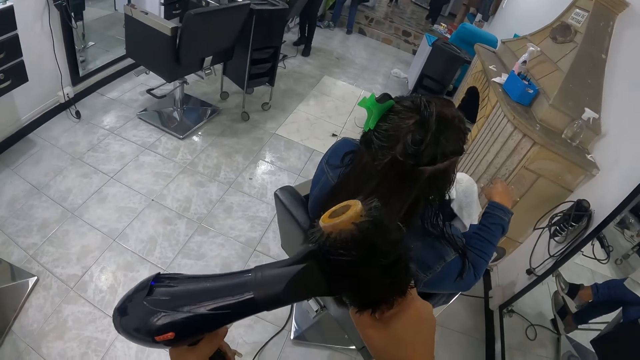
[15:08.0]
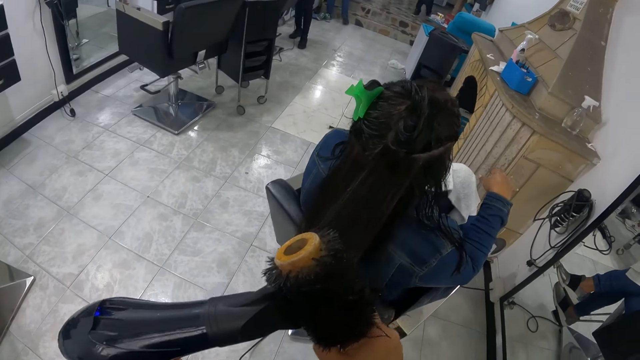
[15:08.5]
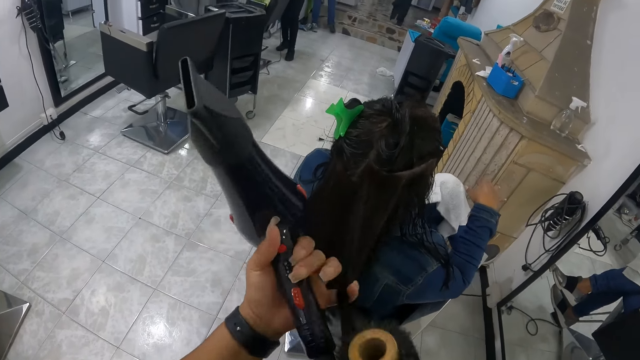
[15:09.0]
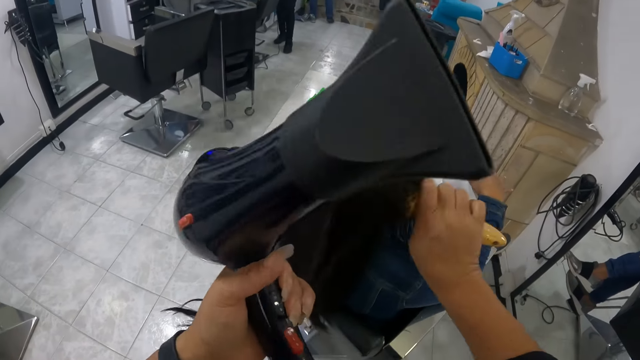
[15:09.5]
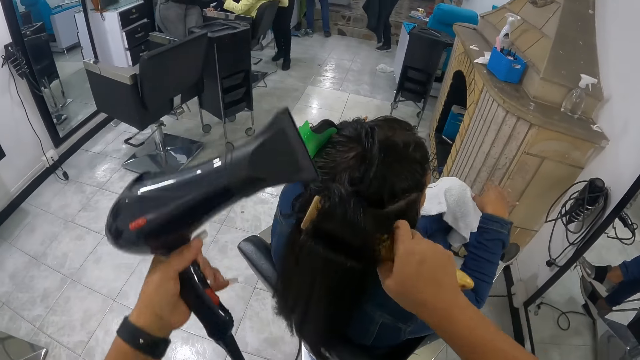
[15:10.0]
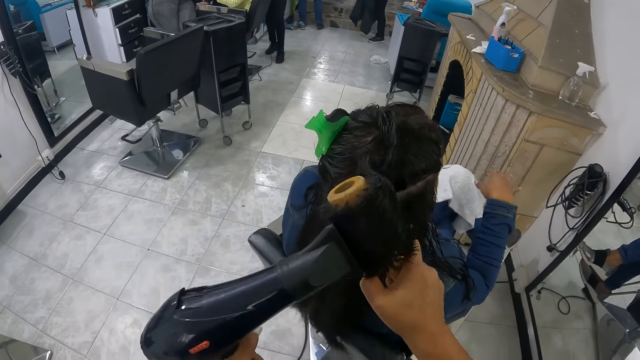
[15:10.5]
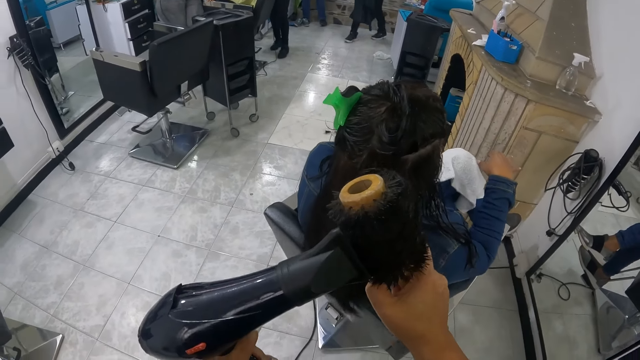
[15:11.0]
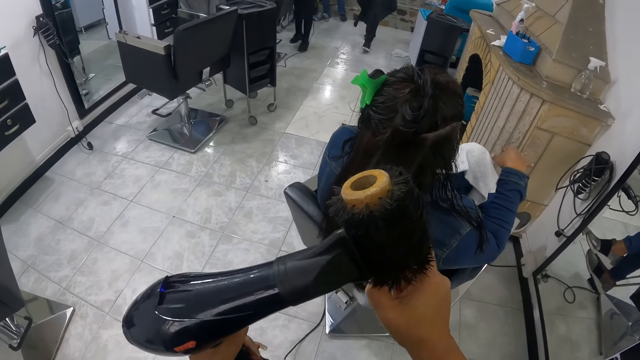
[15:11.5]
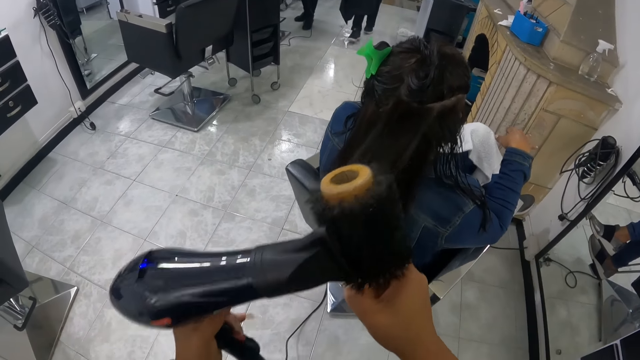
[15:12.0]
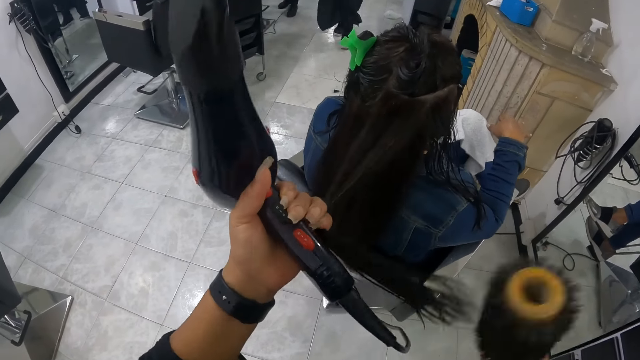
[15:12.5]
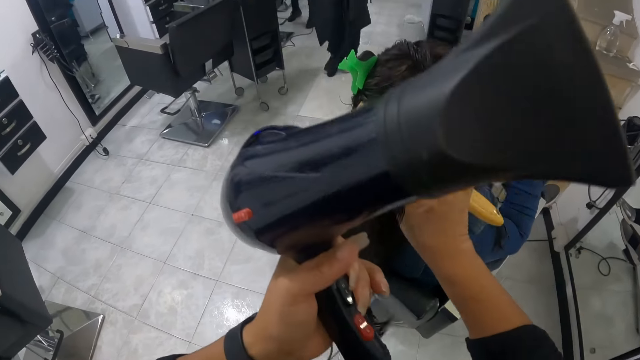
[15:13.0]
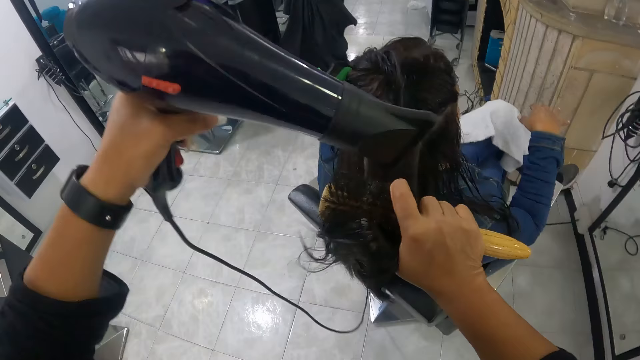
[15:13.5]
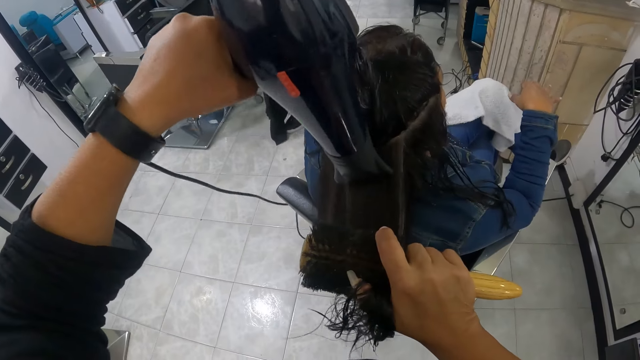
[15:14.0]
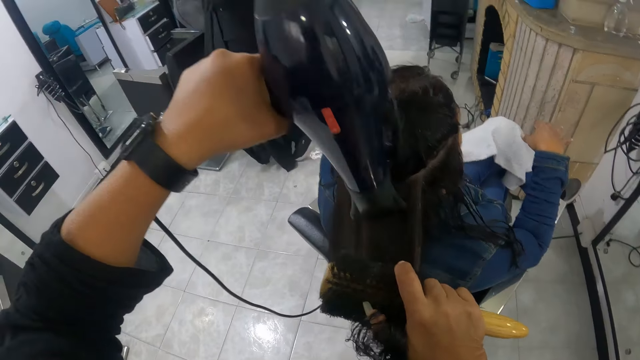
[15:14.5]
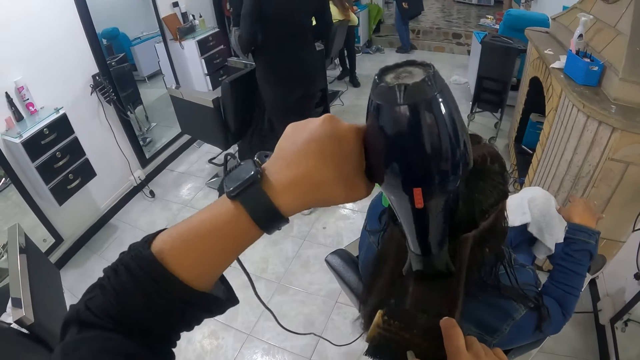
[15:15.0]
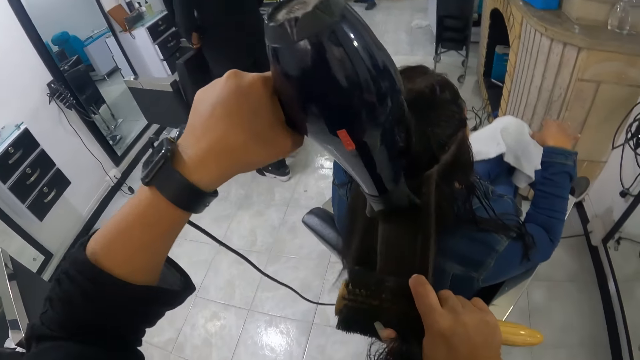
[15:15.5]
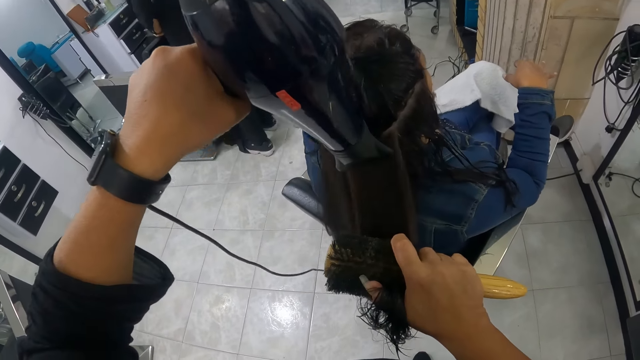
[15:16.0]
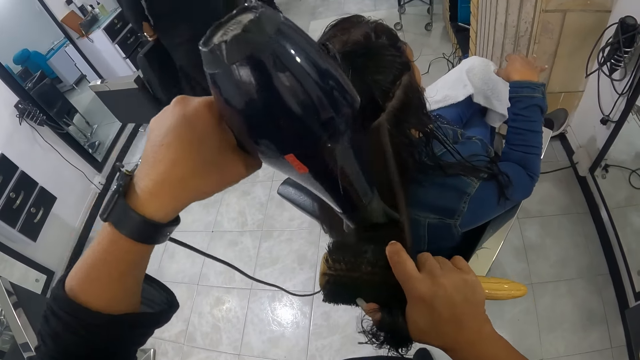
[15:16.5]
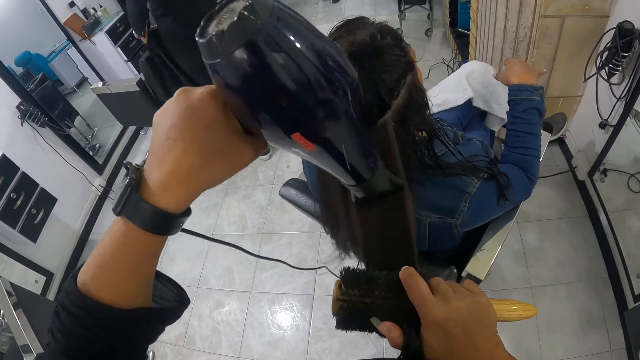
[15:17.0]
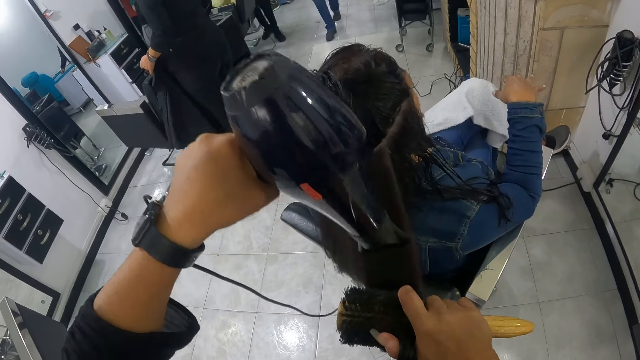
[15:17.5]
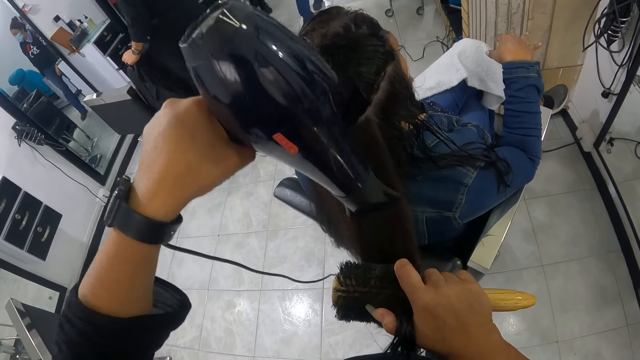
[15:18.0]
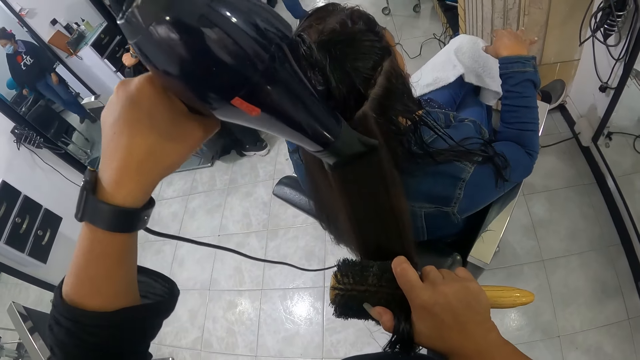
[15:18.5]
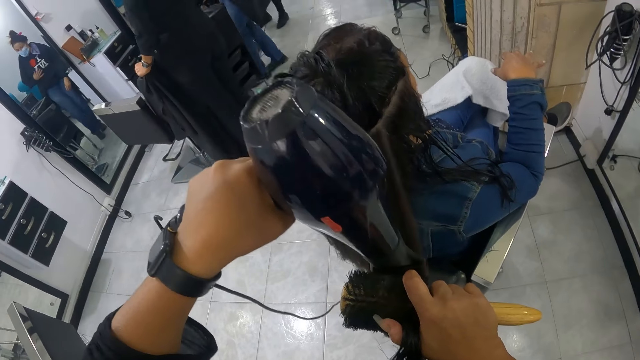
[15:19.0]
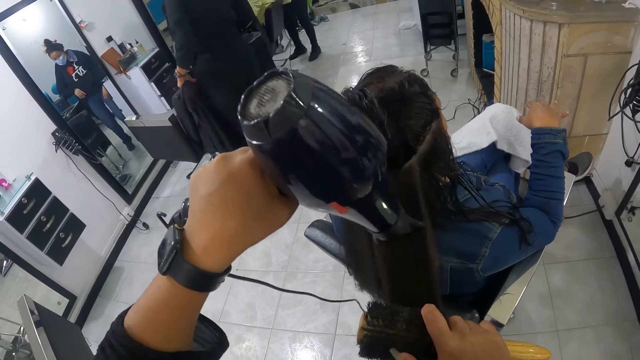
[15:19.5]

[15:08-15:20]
The camera wearer holds the hair of the woman on the chair with her left hand. She smoothens the hair of the woman on the chair with the brush in her right hand. She dries the hair of the woman on the chair with the hair dryer in her left hand. She holds the hair of the woman on the chair with her left hand. She smoothens the hair of the woman on the chair with the brush in her right hand. She dries the hair of the woman on the chair with the hair dryer in her left hand.

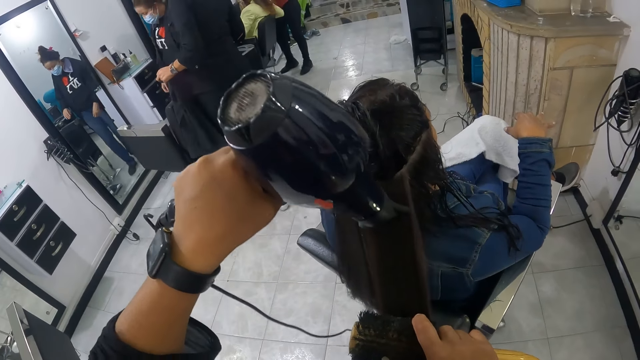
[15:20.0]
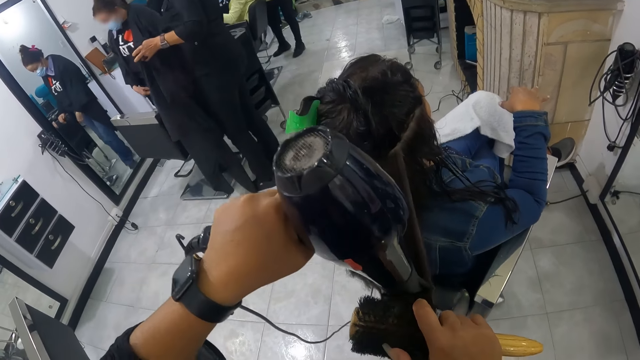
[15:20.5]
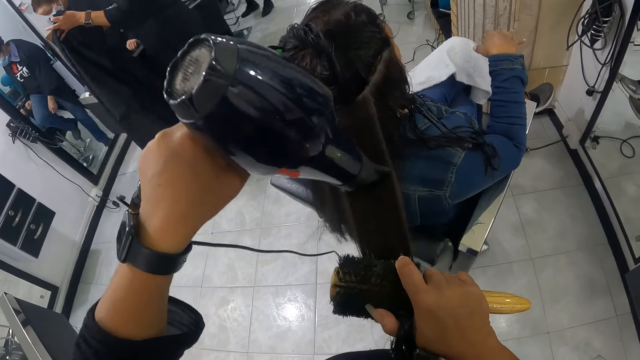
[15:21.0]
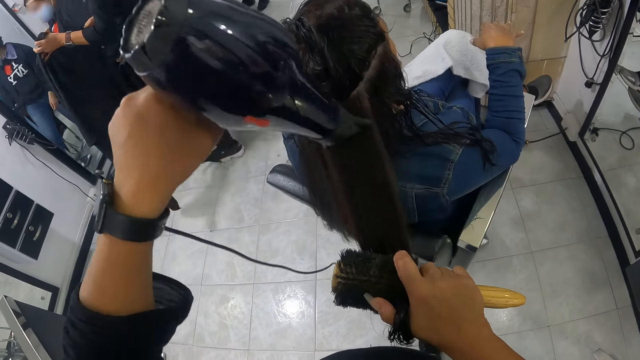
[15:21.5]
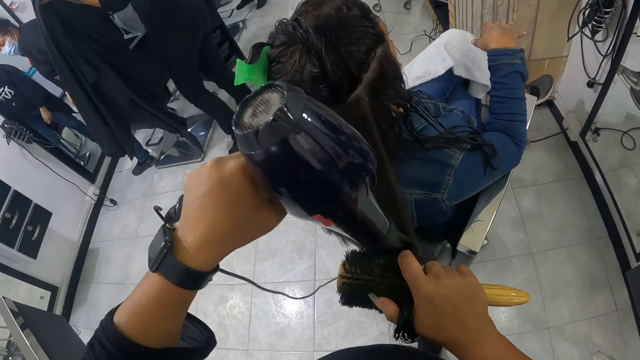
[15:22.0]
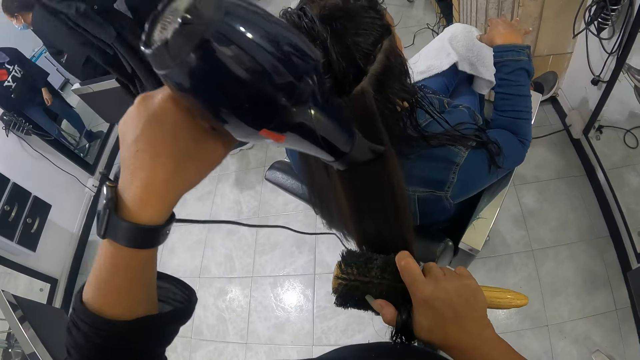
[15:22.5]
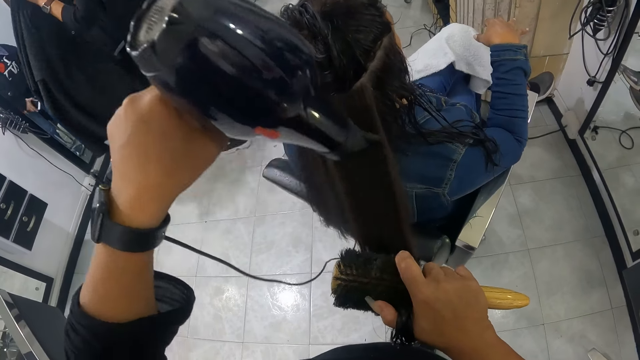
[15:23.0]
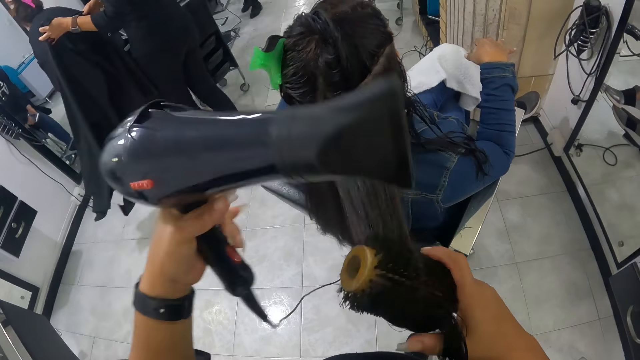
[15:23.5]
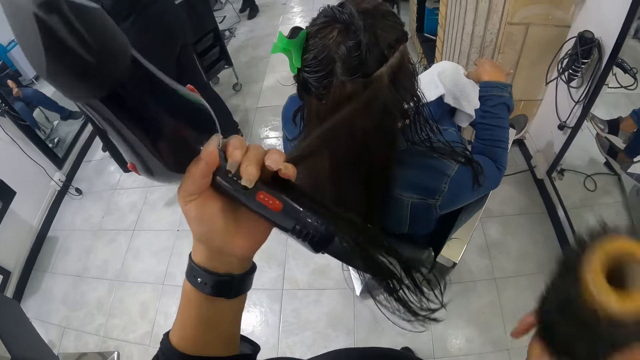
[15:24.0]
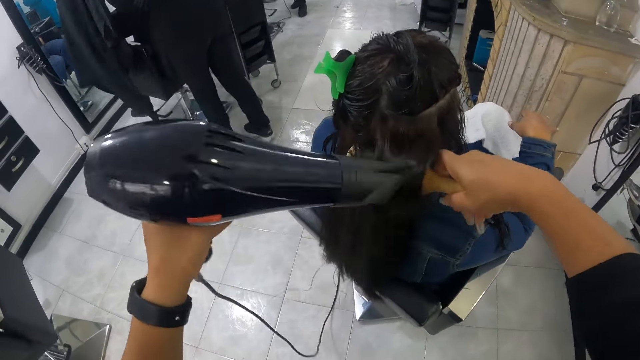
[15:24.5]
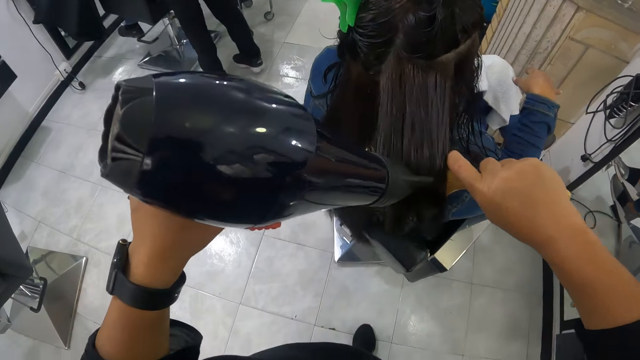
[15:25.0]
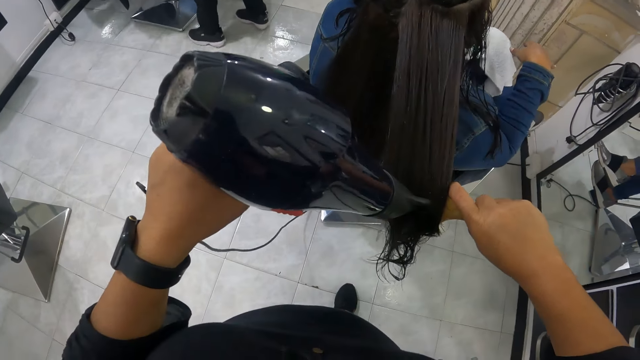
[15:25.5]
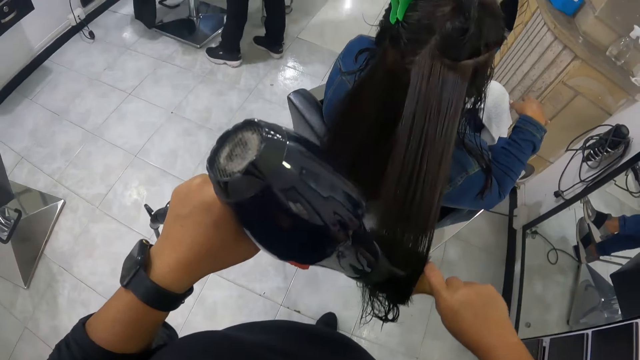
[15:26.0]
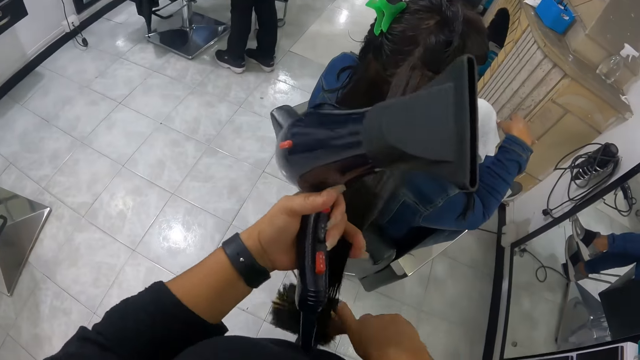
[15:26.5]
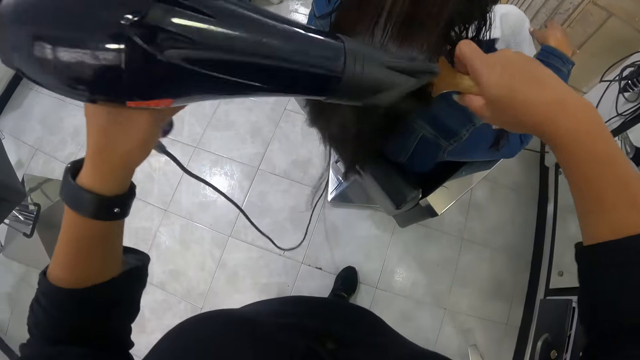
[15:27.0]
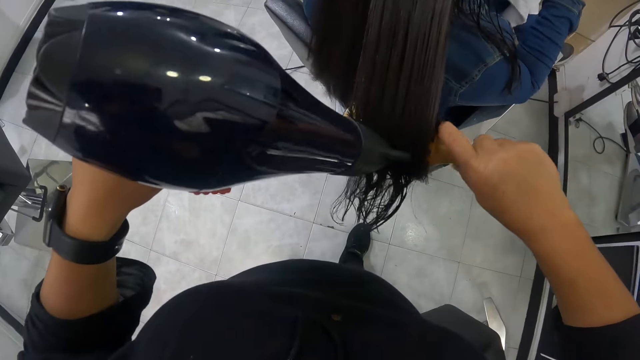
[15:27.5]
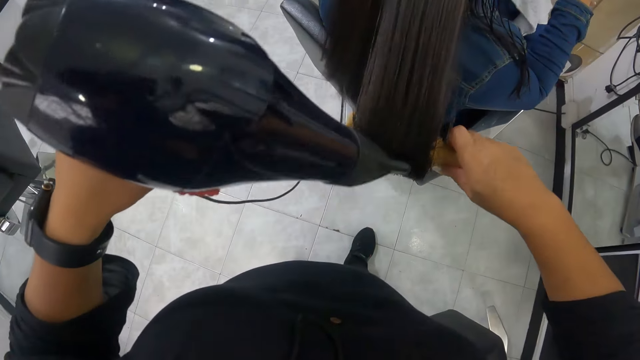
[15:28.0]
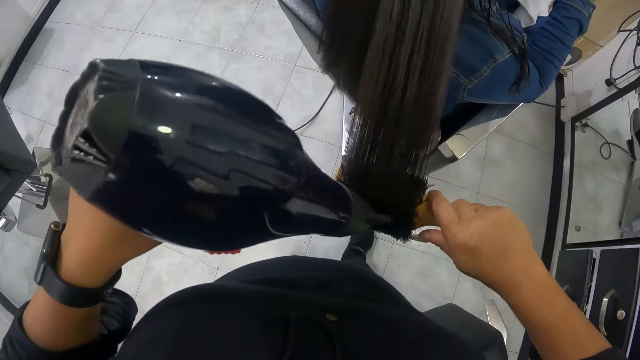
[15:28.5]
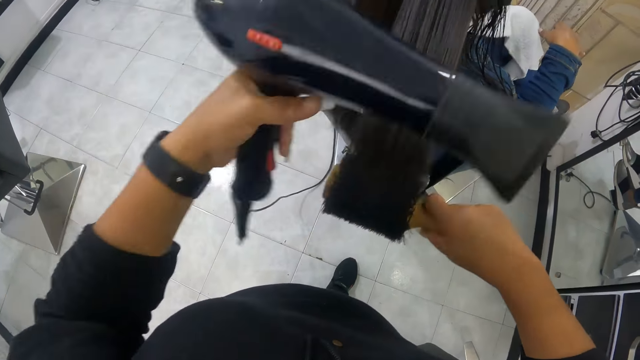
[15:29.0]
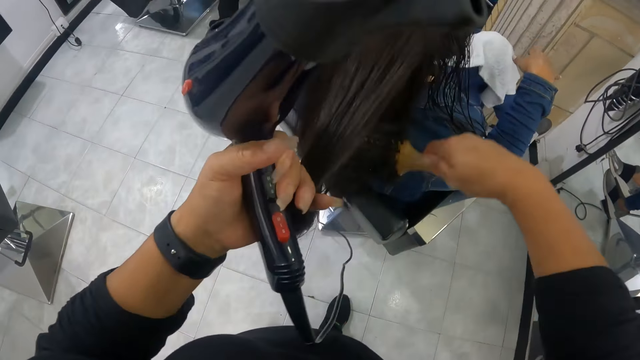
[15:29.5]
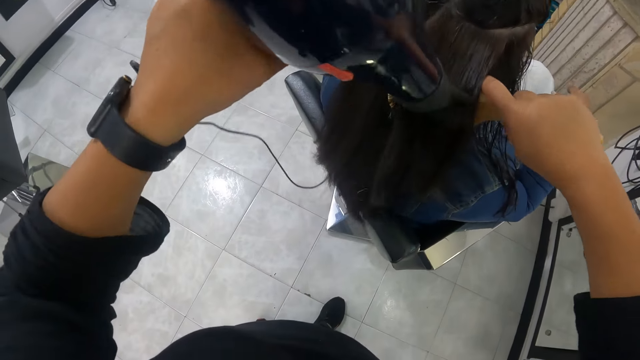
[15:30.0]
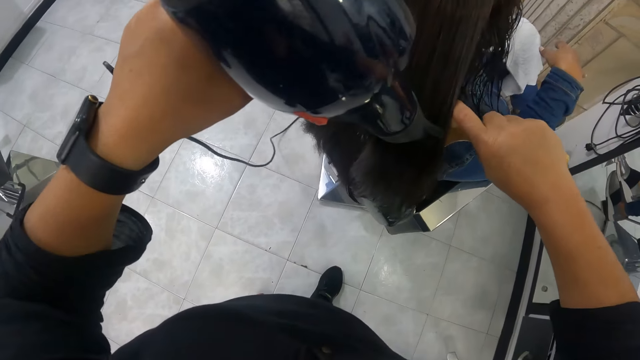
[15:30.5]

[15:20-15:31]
The camera wearer holds the hair of the woman on the chair with her left hand. A lady sits down. The camera wearer smoothens the hair of the woman on the chair with the brush in her right hand. She dries the hair of the woman on the chair with the hair dryer in her left hand. A person puts a cape on the lady. The camera wearer holds the hair of the woman on the chair with her left hand. She smoothens the hair of the woman on the chair with the brush in her right hand. She dries the hair of the woman on the chair with the hair dryer in her left hand. She holds the hair of the woman on the chair with her left hand. She smoothens the hair of the woman on the chair with the brush in her right hand. She dries the hair of the woman on the chair with the hair dryer in her left hand.
